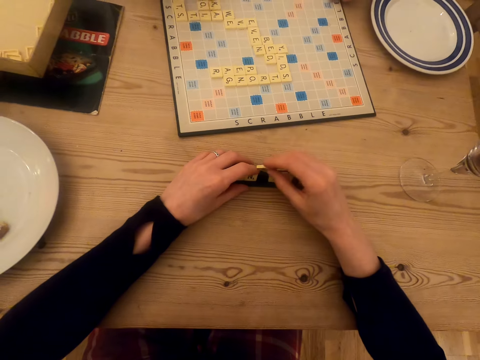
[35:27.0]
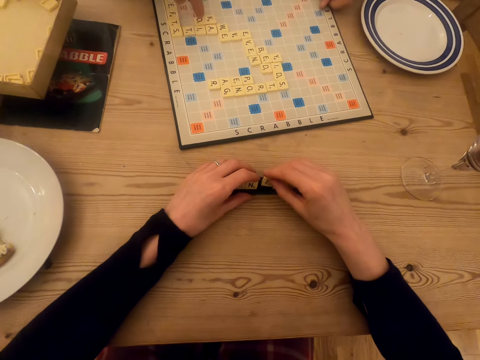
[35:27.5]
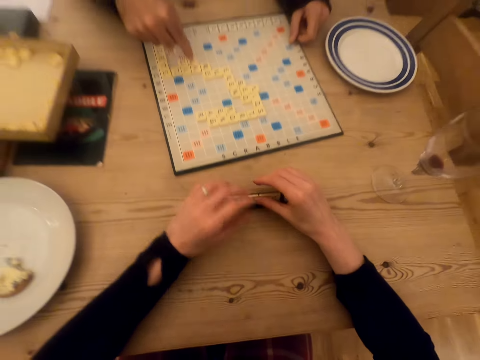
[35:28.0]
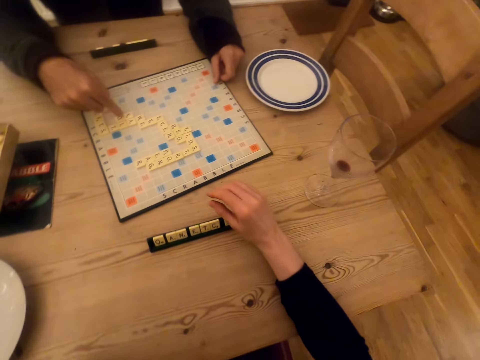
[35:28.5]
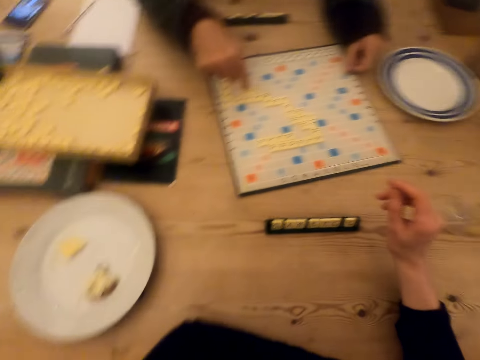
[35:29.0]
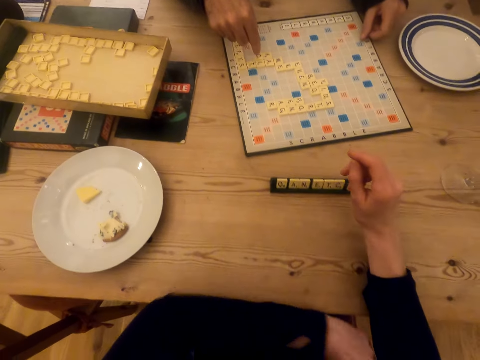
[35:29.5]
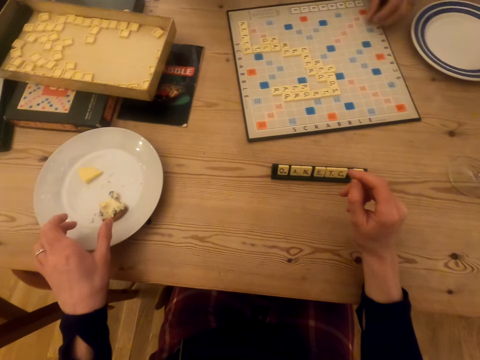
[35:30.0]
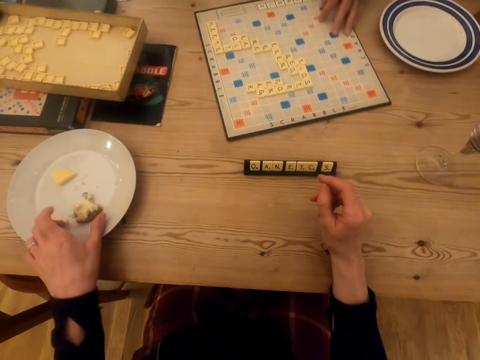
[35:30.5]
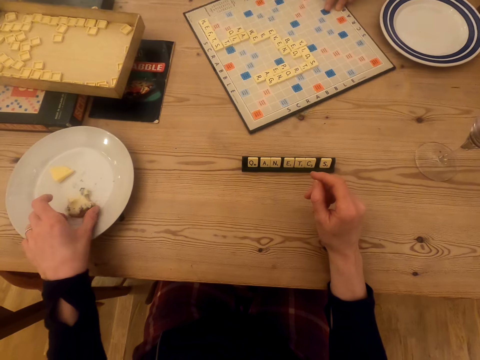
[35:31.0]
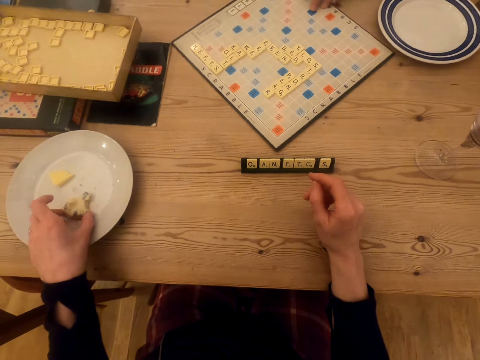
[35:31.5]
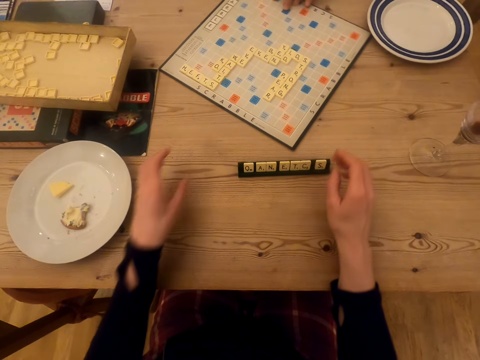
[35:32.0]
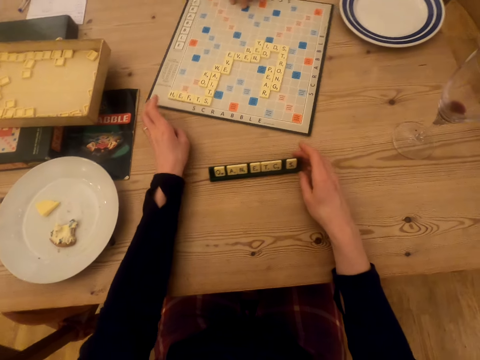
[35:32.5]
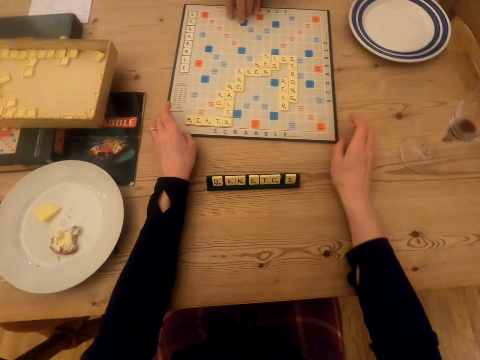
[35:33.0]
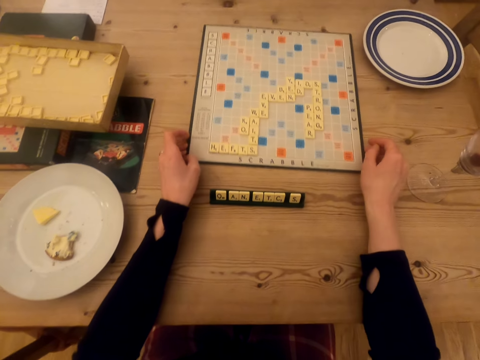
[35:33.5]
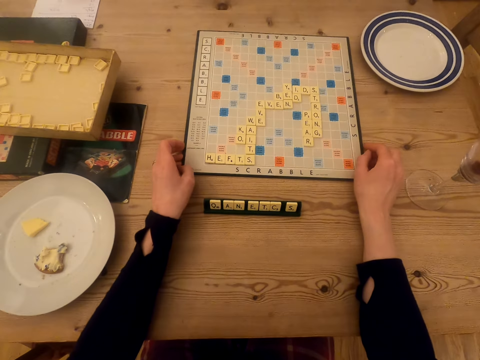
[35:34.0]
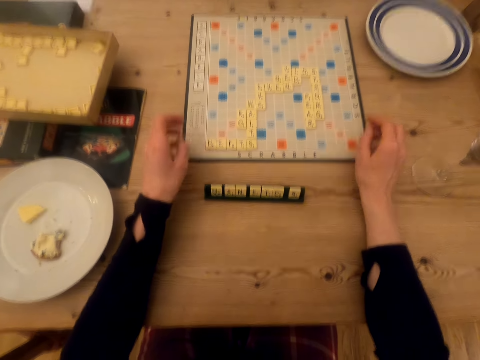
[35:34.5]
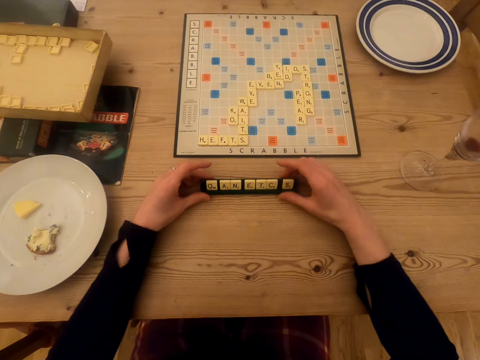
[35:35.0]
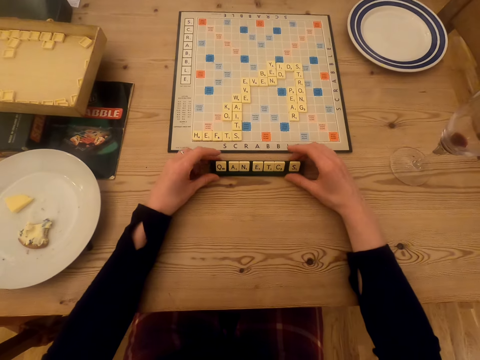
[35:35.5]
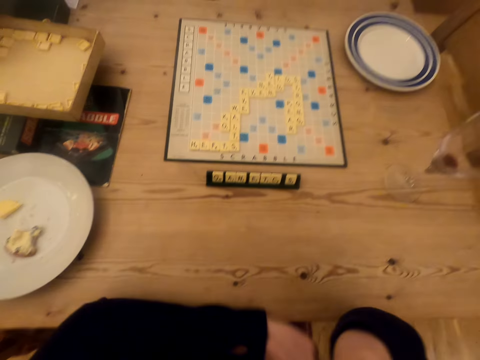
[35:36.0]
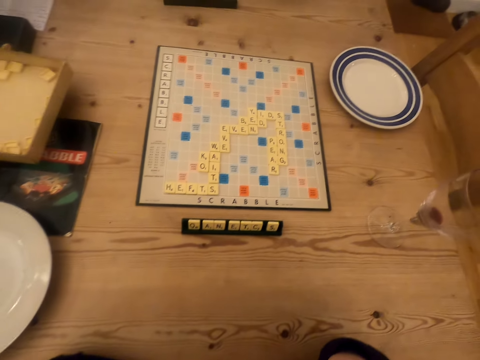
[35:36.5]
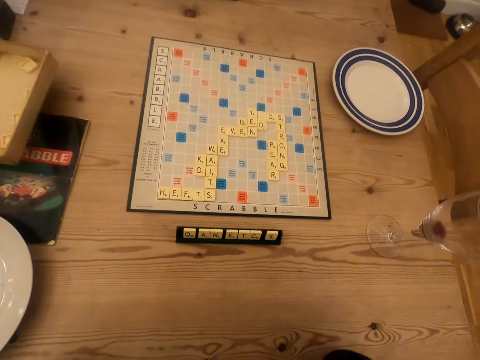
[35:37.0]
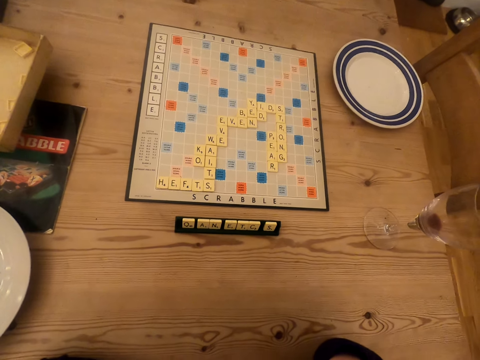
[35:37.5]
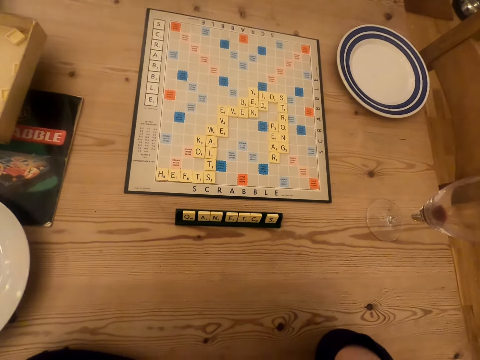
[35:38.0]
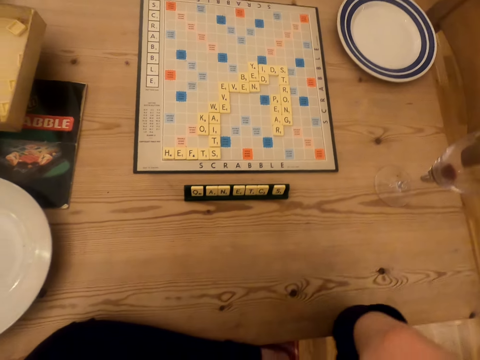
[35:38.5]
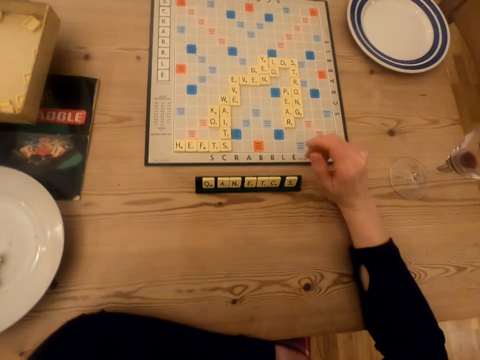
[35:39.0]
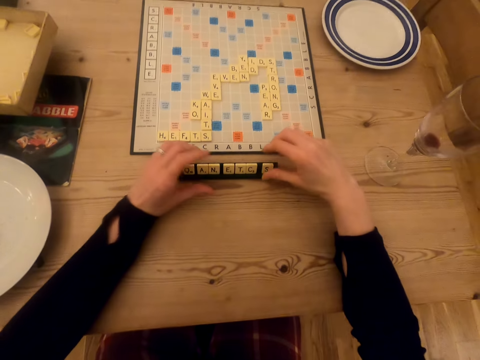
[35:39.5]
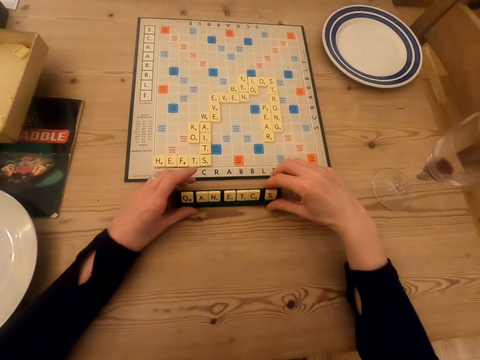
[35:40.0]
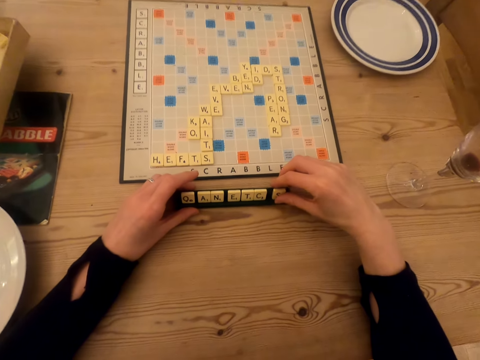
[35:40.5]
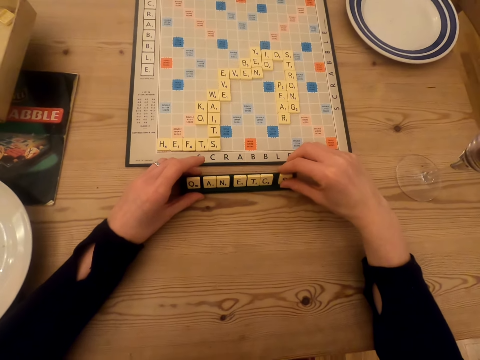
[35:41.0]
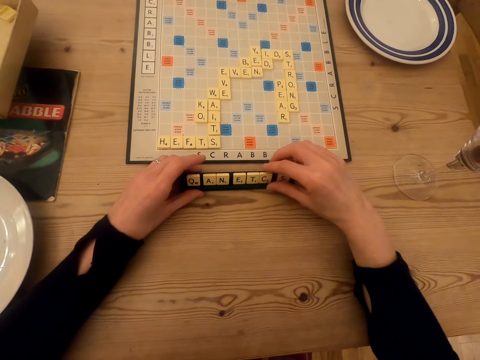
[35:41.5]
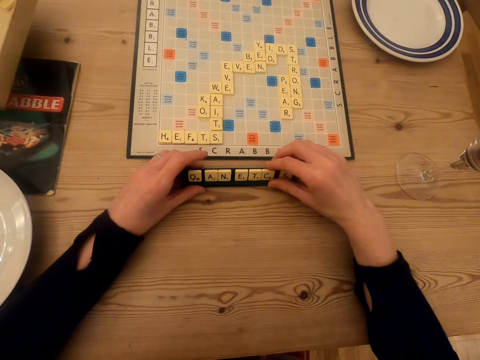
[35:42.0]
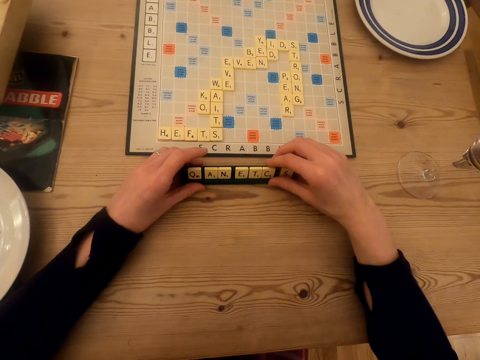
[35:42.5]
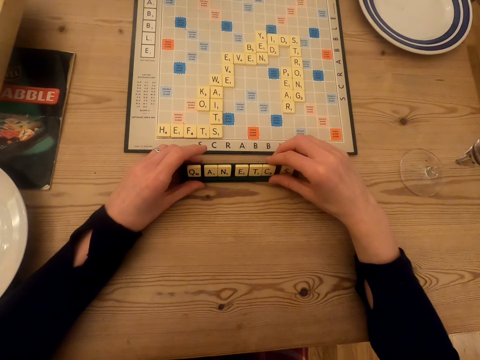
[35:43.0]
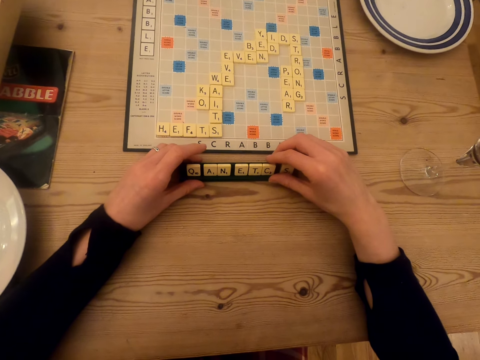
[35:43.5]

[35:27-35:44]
A man counts the tiles. The man points at the wood scrabble tiles. The camera wearer touches the food on the plate. The man rotates the scrabble board. He rotates the scrabble board again. The camera wearer pushes the chalkboard tile place card holders. They touch the scrabble board. They push the chalkboard tile place card holders. They look at the scrabble board. They touch the tiles on the chalkboard tile place card holders.

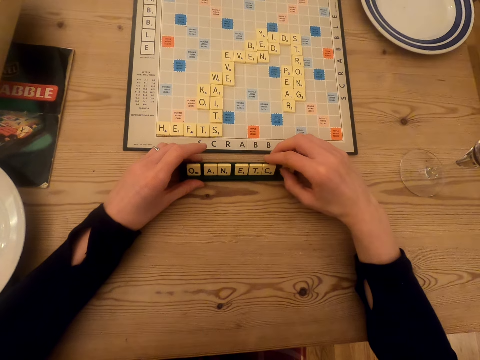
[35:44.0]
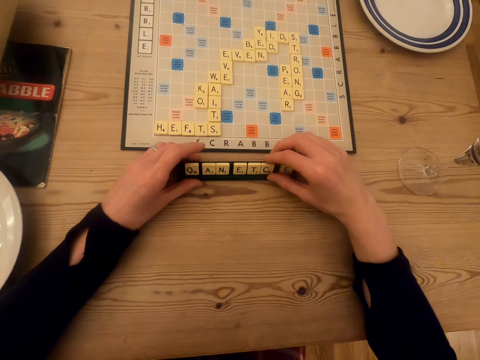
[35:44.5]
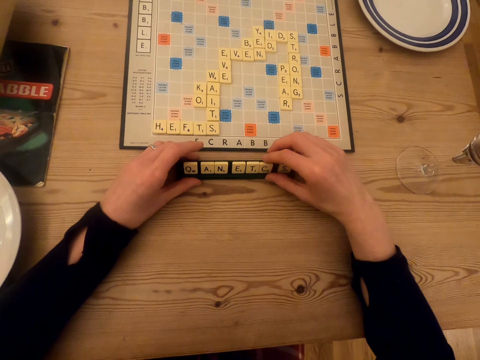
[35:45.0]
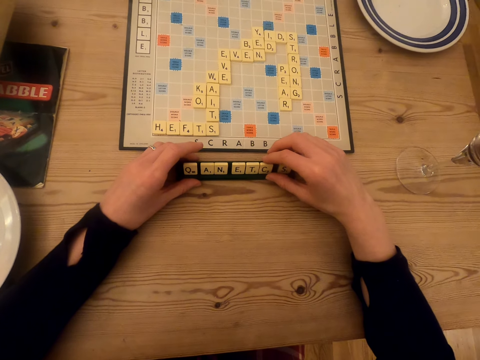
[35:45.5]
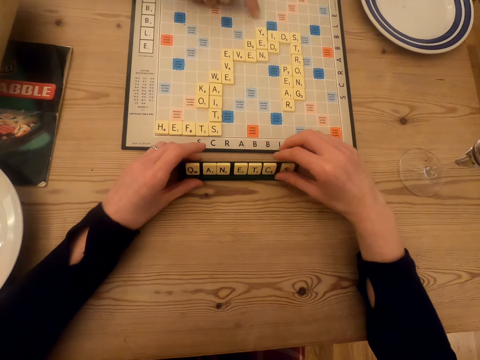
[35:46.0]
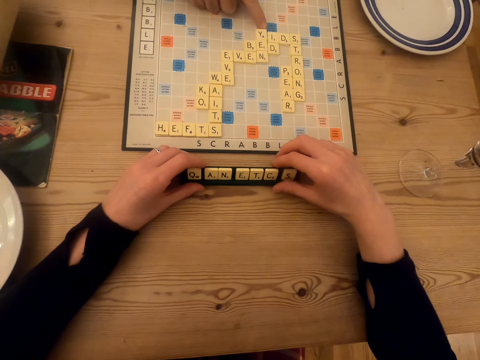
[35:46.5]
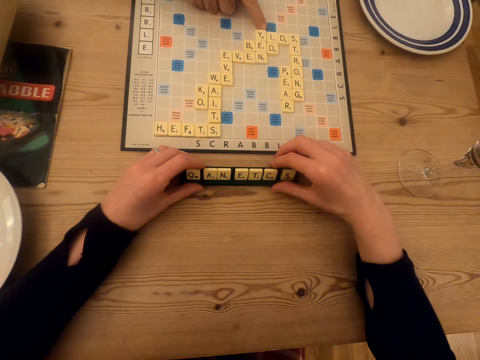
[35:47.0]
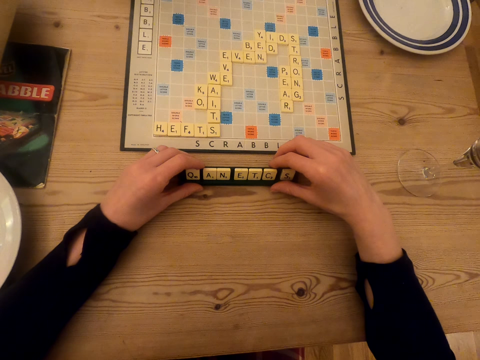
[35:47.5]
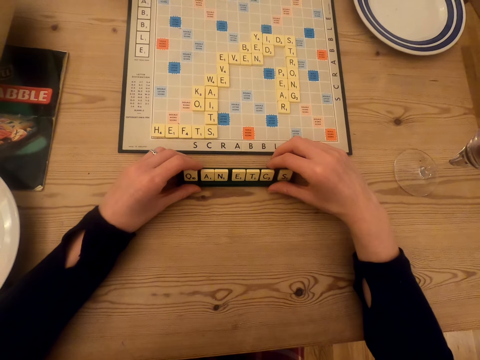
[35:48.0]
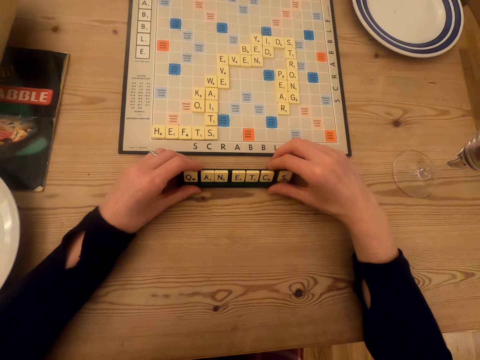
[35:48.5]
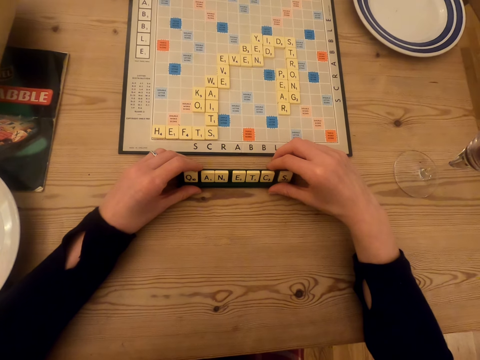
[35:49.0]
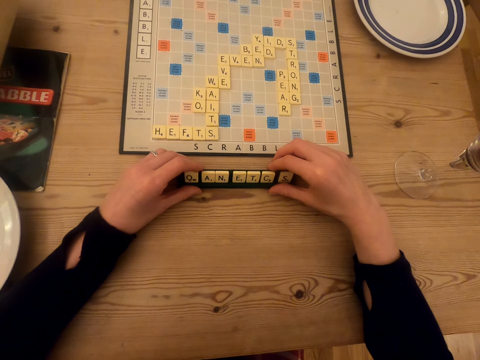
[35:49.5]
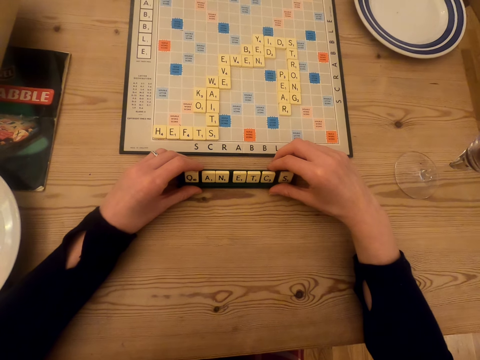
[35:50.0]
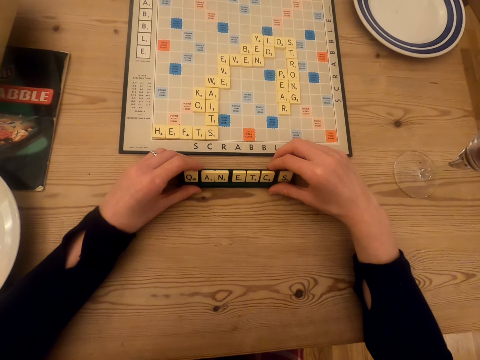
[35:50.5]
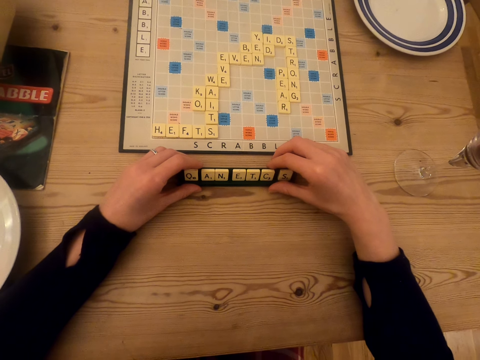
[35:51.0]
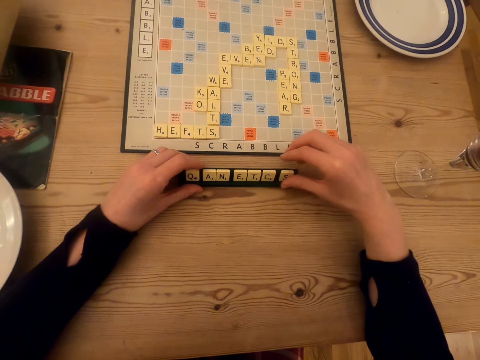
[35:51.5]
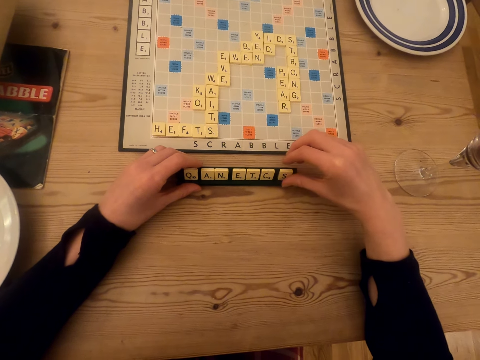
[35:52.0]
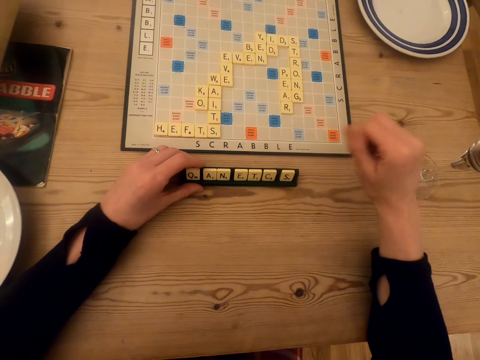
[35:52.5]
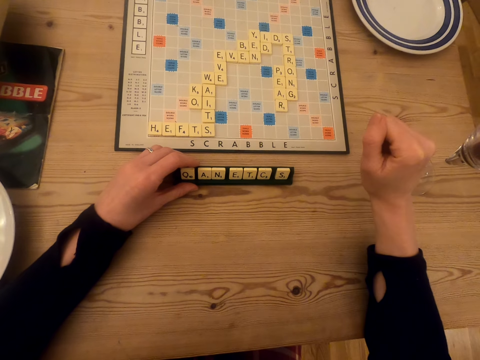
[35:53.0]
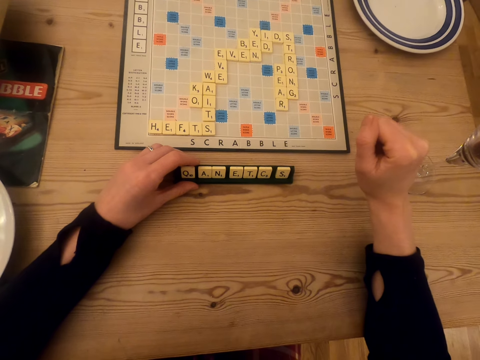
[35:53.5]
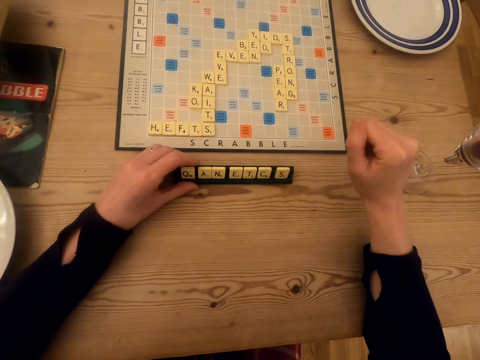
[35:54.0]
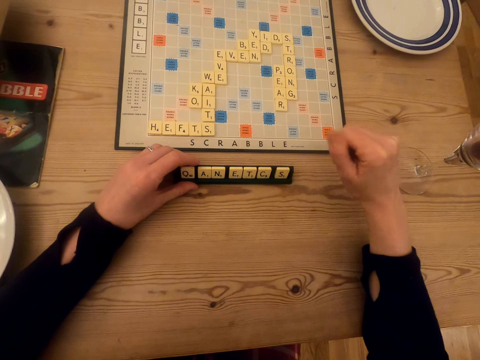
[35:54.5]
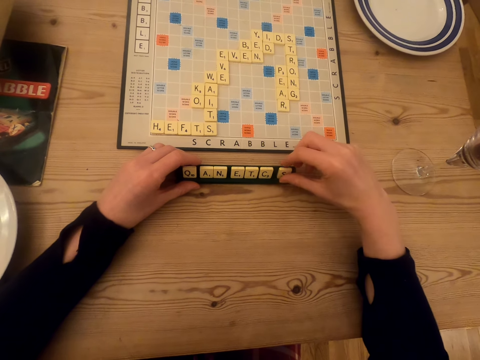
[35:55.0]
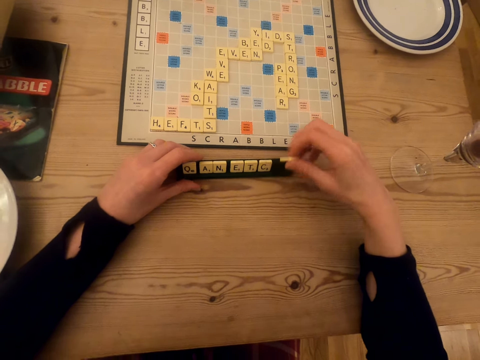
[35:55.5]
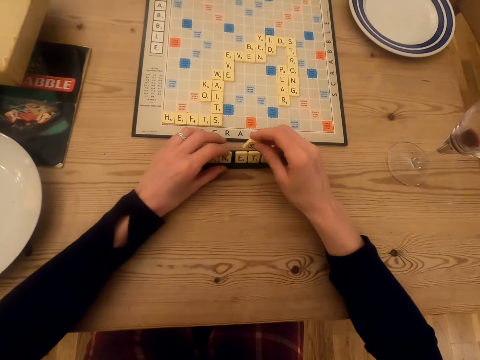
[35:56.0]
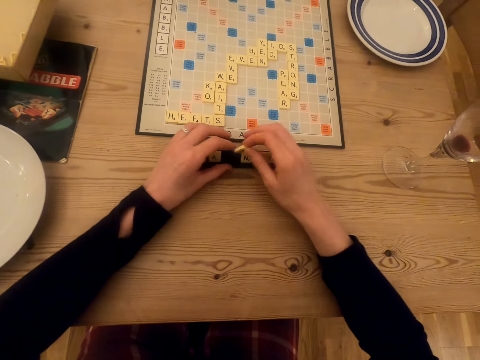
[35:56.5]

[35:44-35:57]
The camera wearer looks at the tiles on the chalkboard tile place card holders and touches the tiles on the chalkboard tile place card holders. A man touches the tile on the scrabble board. The camera wearer picks up the tile on the chalkboard tile place card holders.
